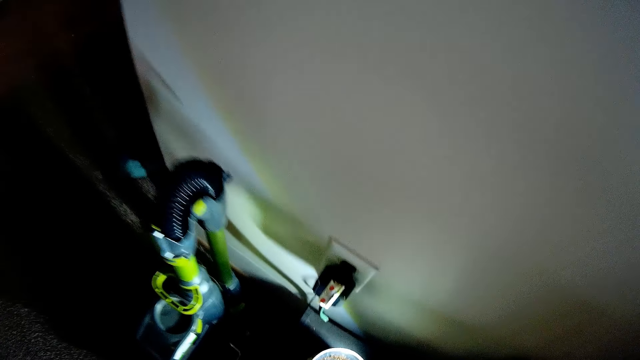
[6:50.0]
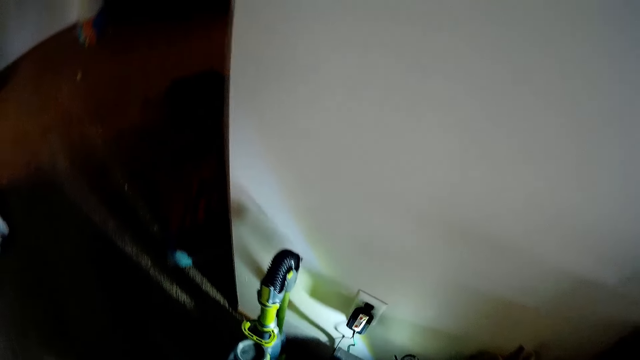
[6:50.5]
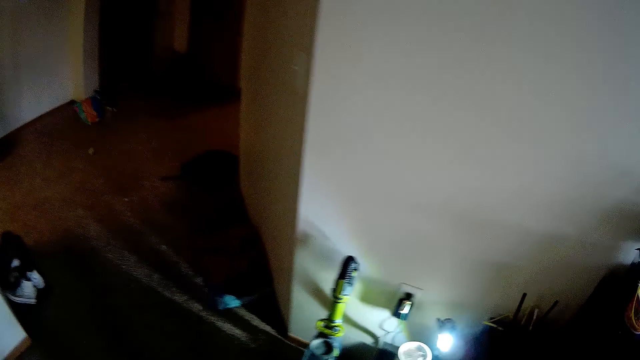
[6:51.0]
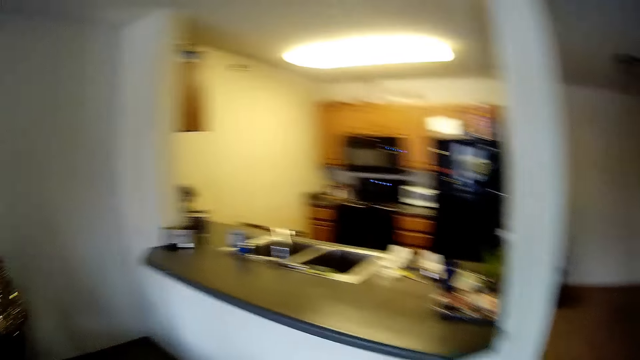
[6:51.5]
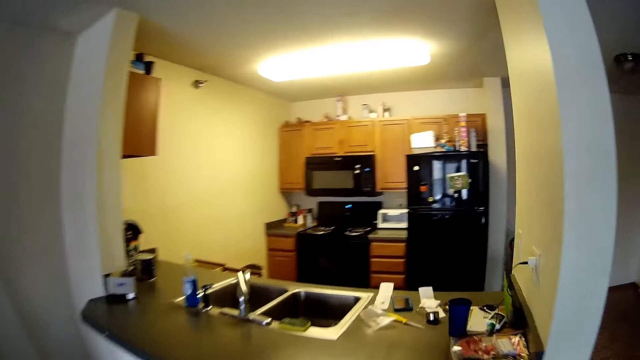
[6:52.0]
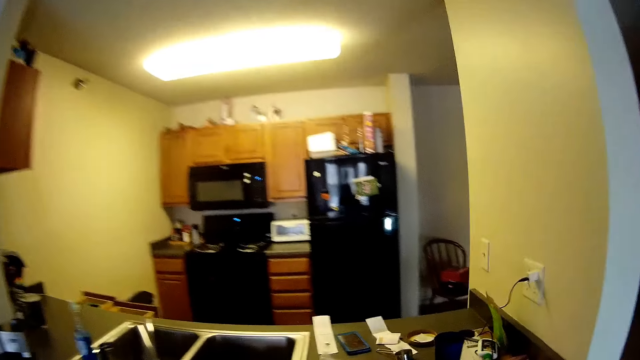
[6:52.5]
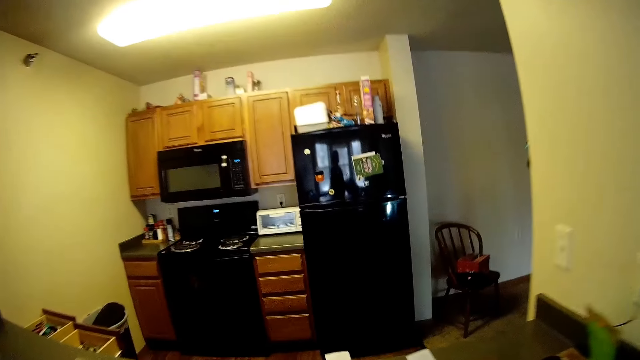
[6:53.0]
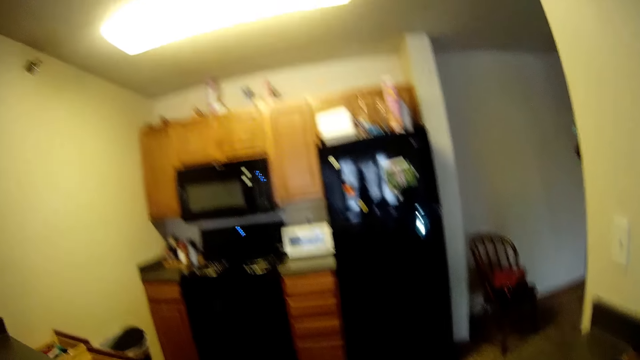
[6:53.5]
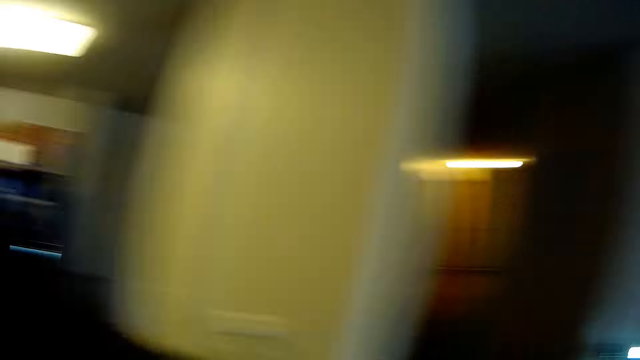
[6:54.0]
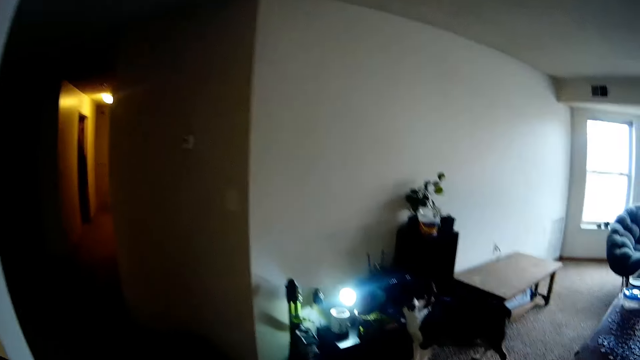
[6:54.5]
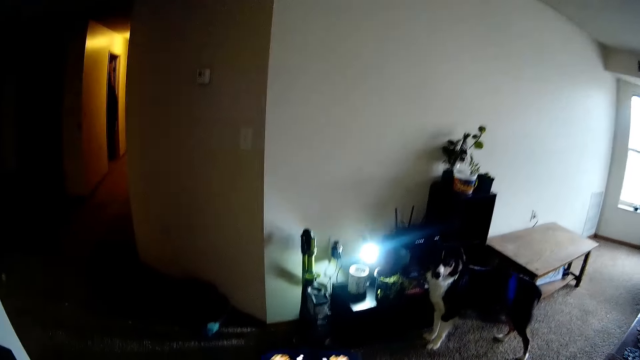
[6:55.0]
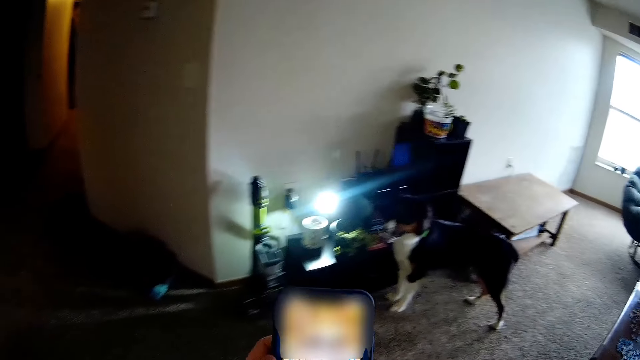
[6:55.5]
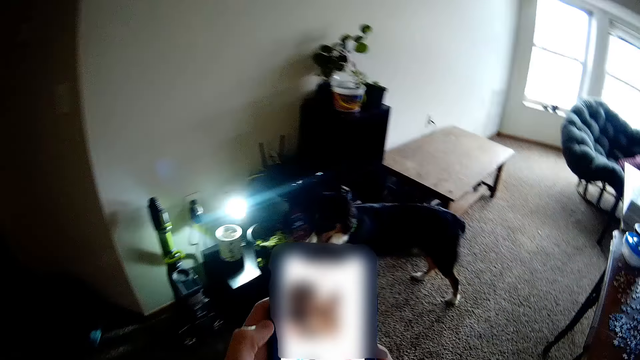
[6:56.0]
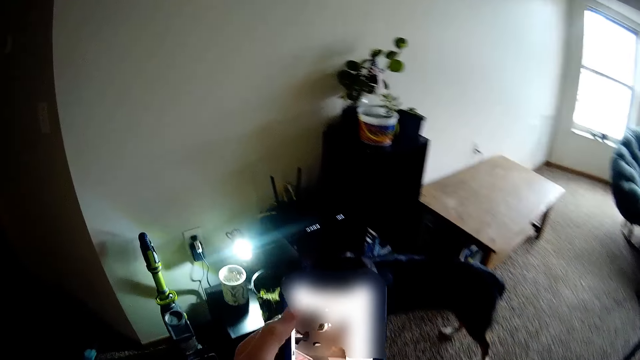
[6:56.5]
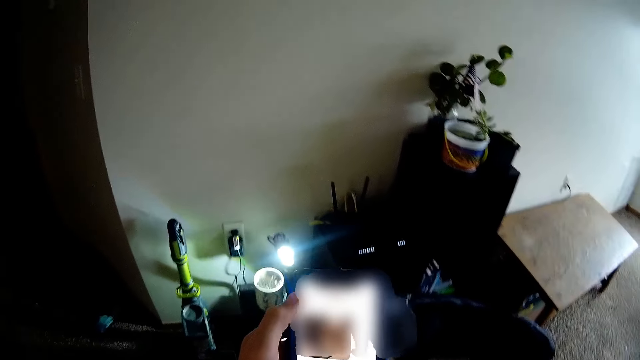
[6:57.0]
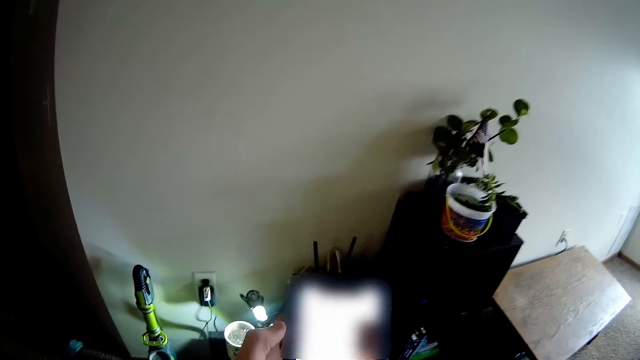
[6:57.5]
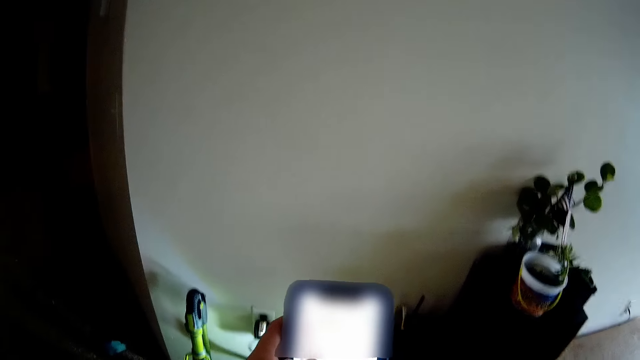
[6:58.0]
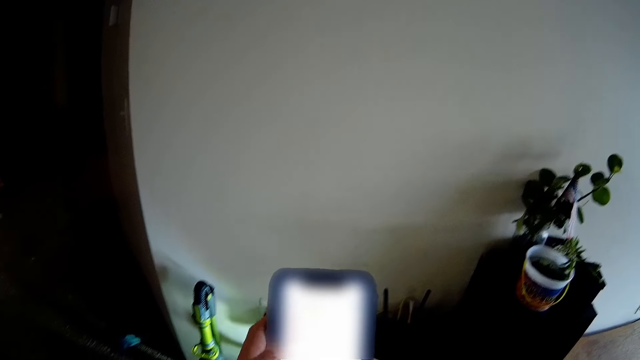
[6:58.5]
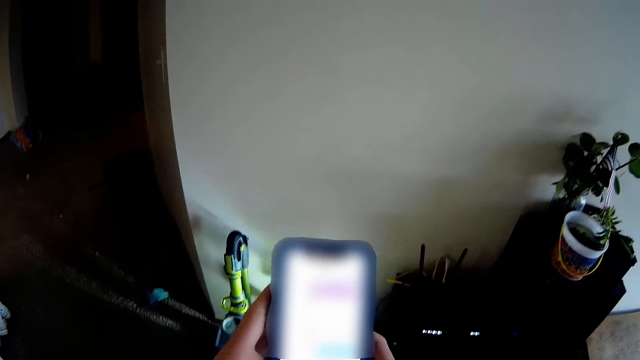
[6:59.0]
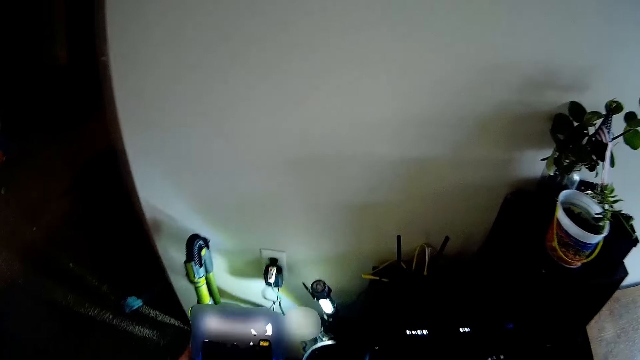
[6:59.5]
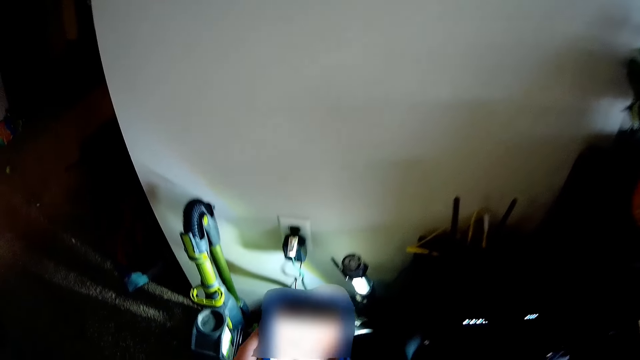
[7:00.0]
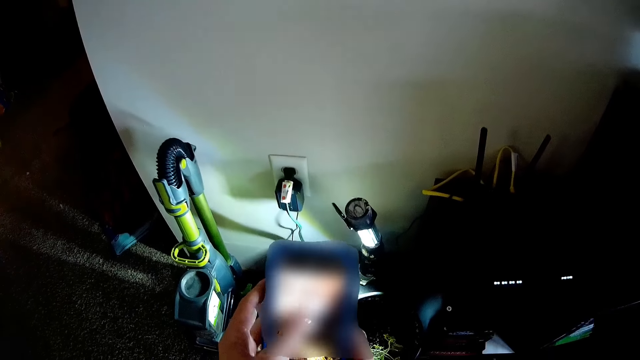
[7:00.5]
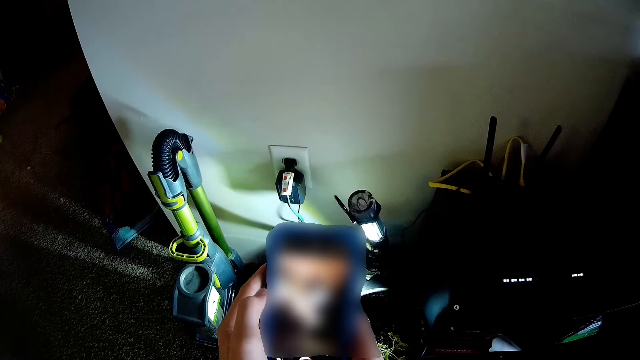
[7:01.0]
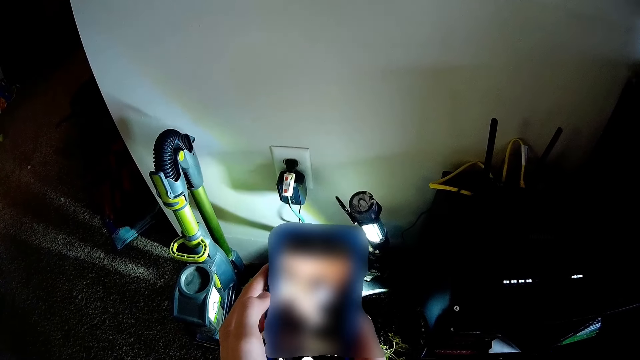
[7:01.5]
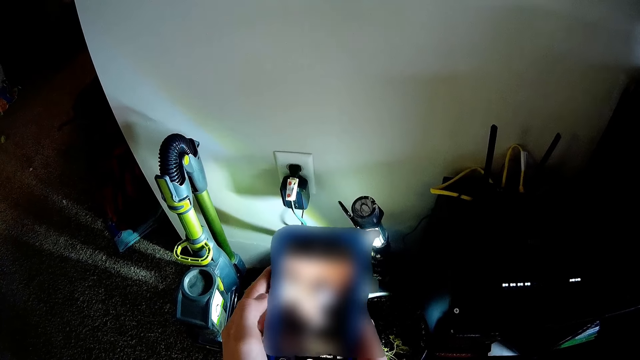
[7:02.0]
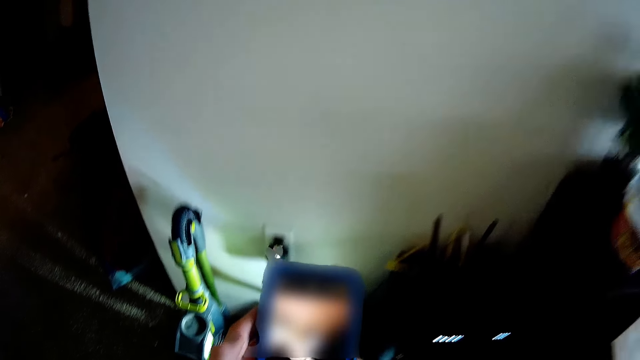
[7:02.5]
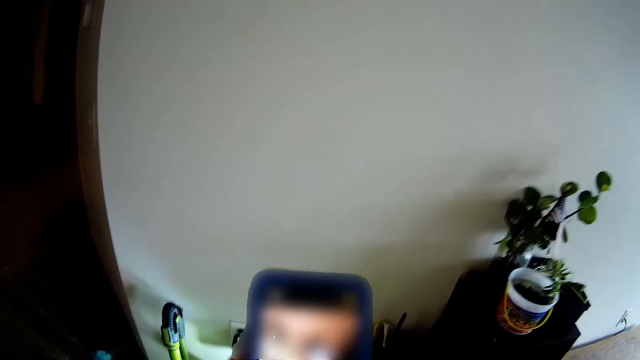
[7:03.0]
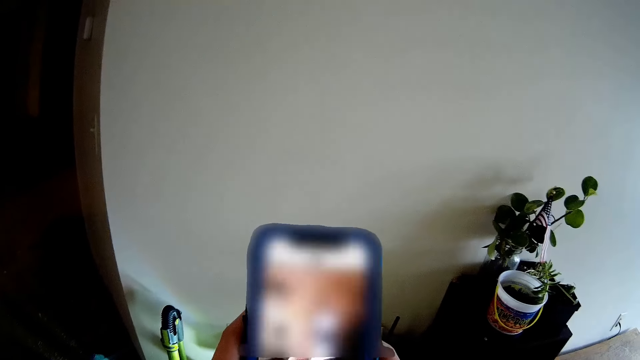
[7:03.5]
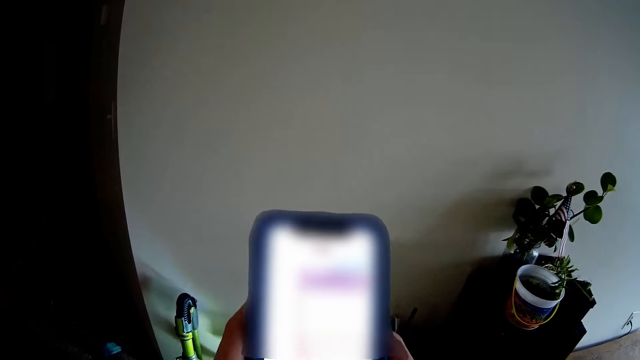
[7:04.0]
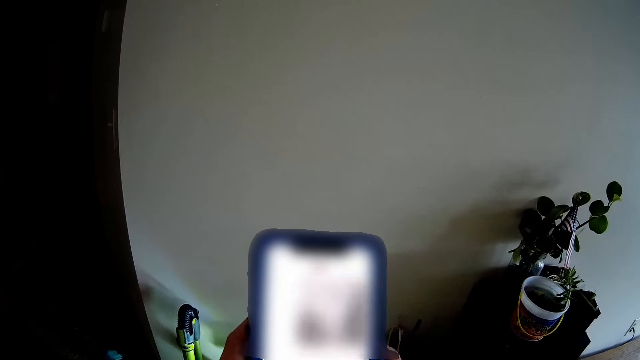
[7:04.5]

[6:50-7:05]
The camera wearer walks around in the house. She holds a phone in her hands. She scrolls through the phone. She stands in the room. She scrolls the phone.

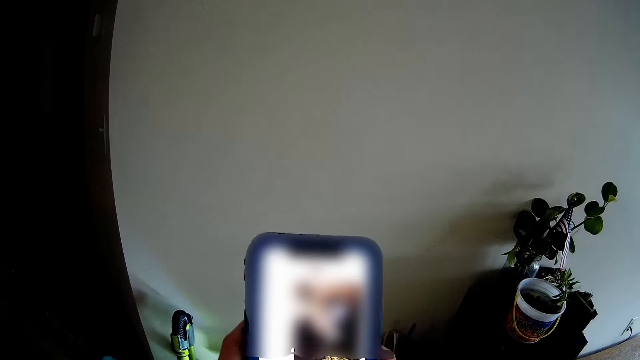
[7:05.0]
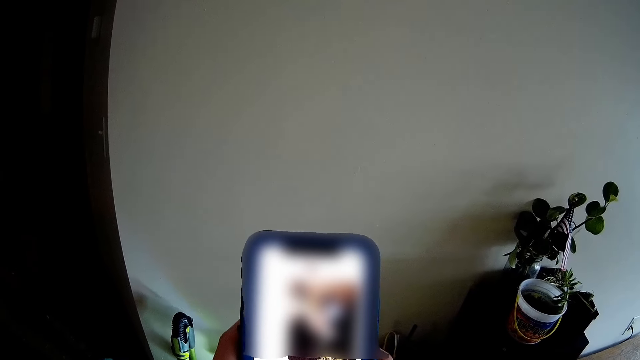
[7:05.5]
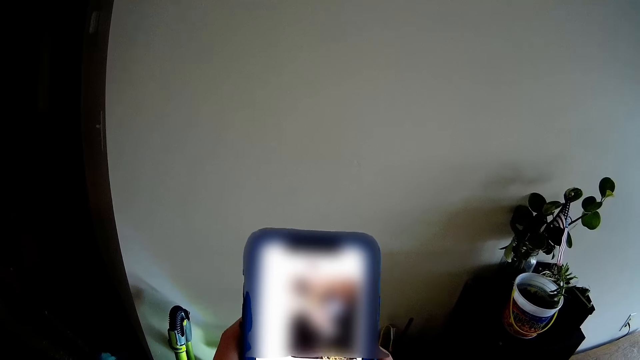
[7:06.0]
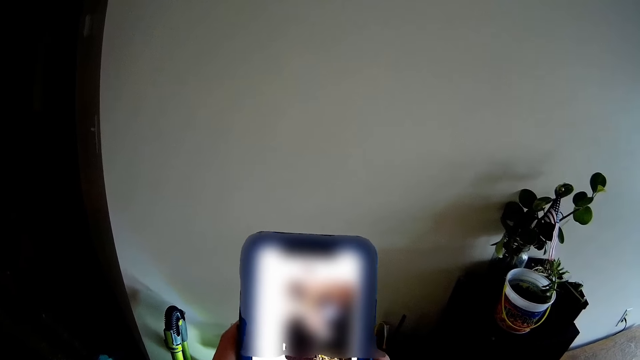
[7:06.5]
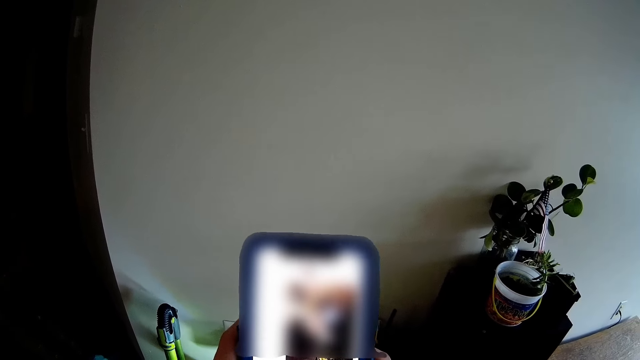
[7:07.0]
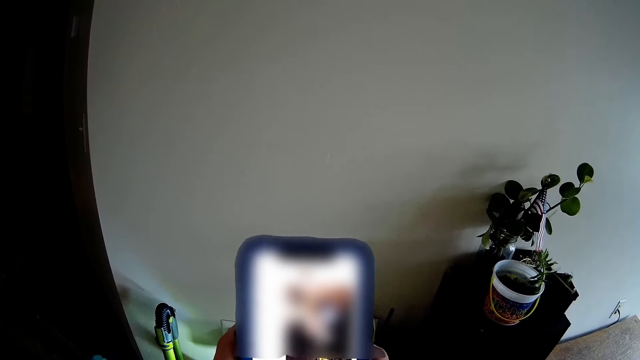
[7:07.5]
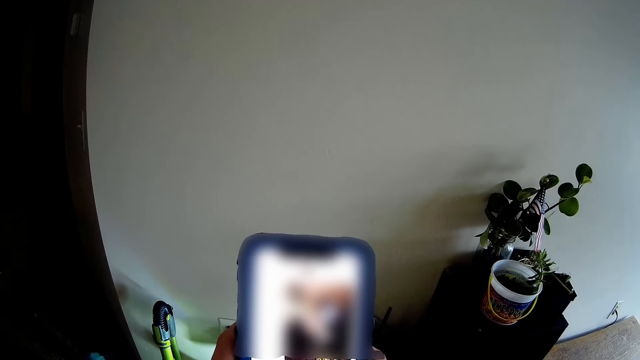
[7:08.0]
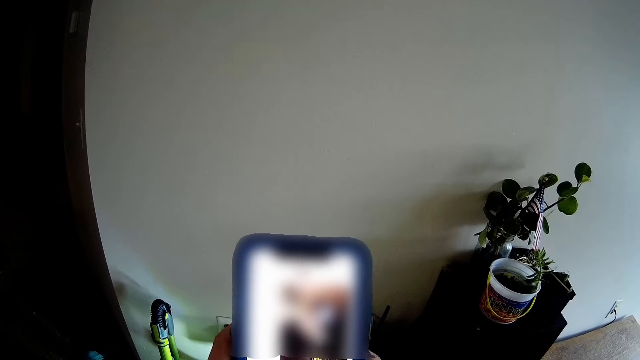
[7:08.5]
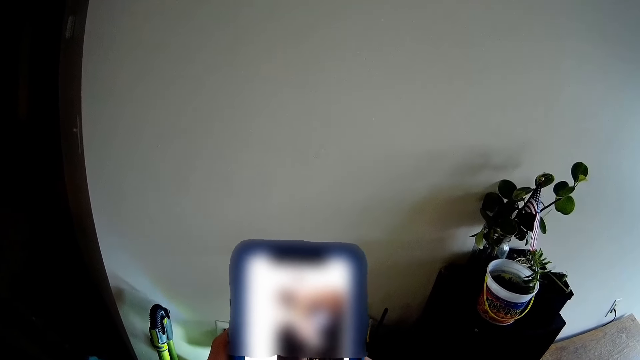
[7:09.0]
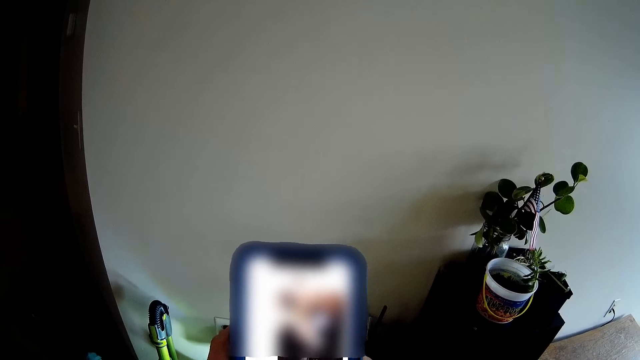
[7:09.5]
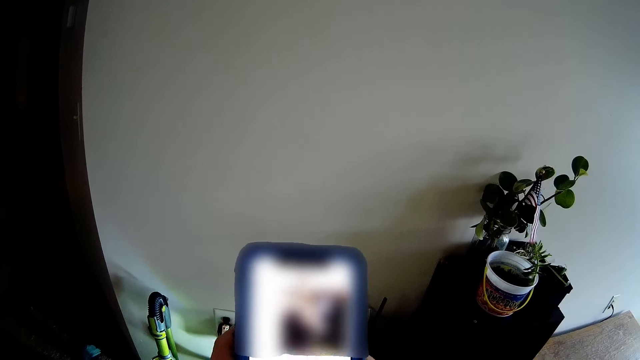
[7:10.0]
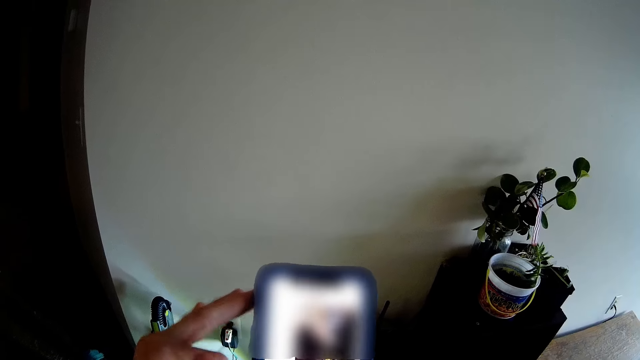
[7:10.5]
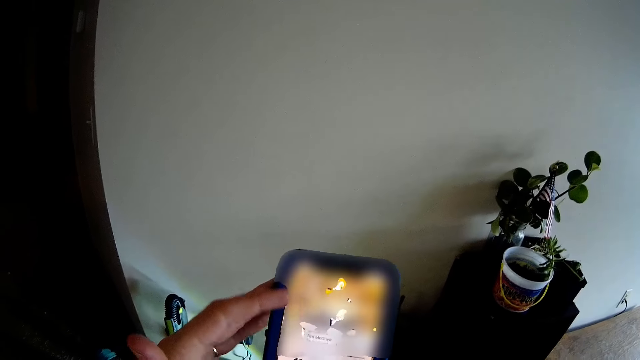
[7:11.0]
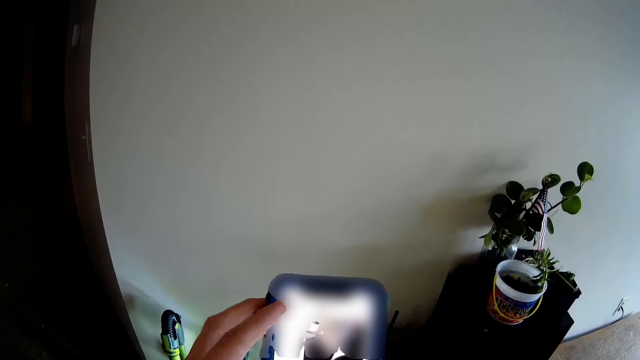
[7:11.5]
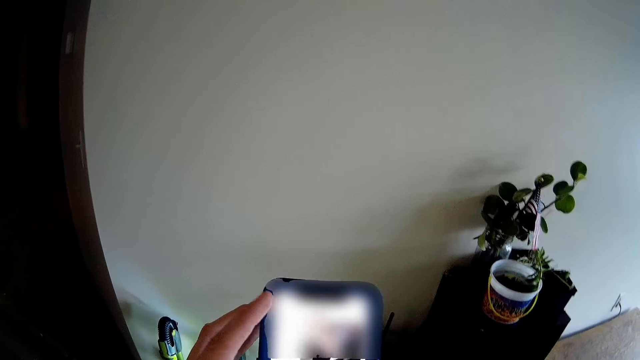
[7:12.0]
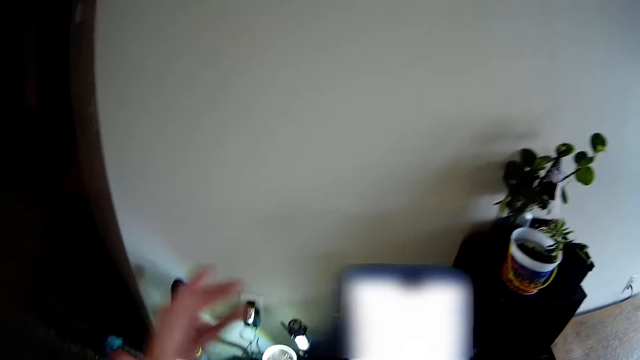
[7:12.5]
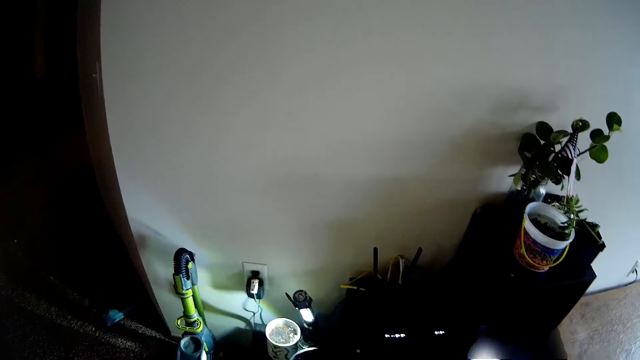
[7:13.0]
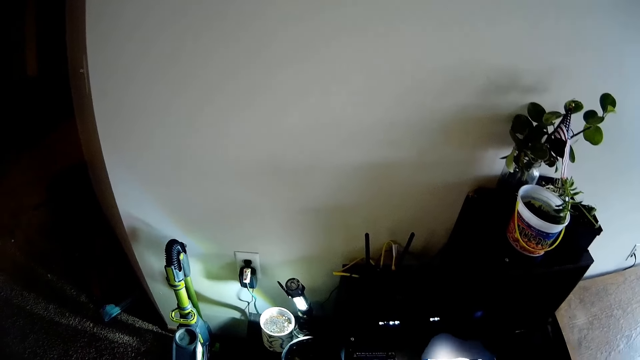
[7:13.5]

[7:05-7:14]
The camera wearer scrolls her phone with both hands.
